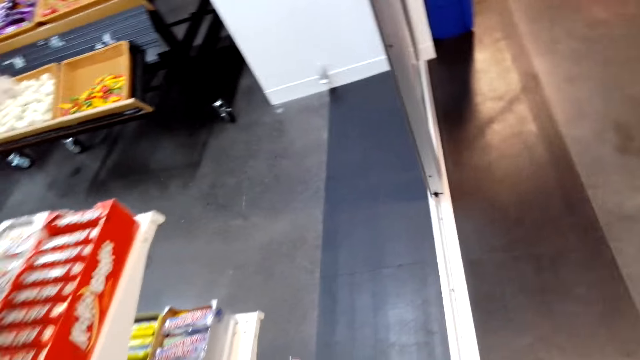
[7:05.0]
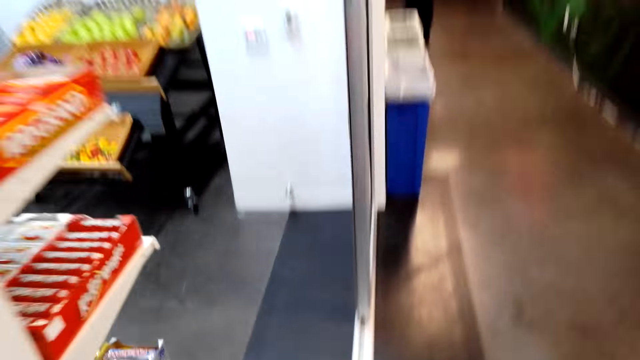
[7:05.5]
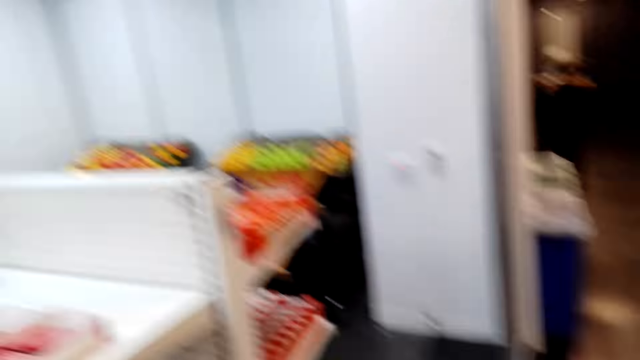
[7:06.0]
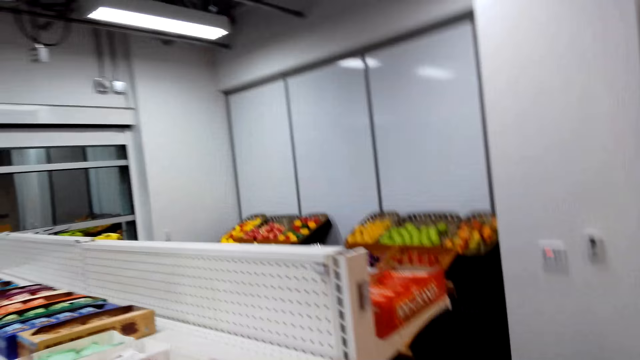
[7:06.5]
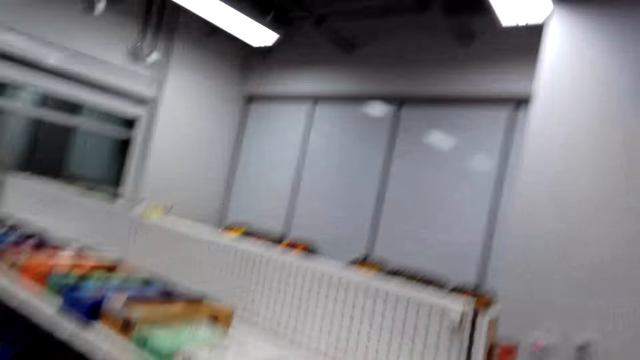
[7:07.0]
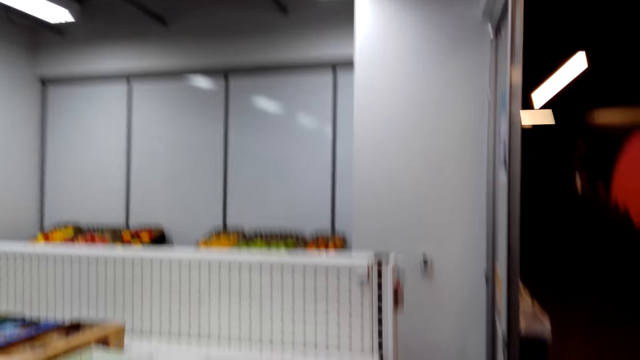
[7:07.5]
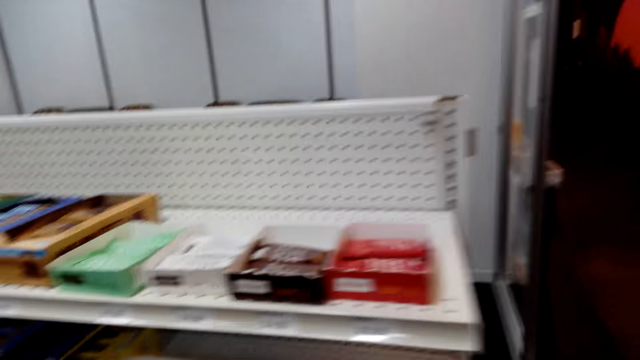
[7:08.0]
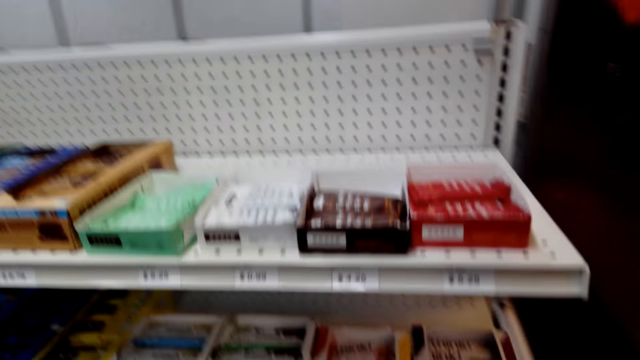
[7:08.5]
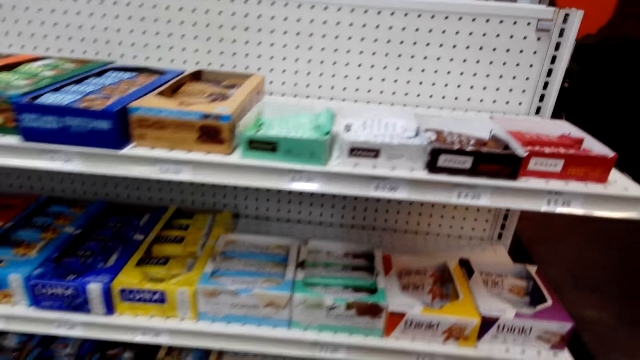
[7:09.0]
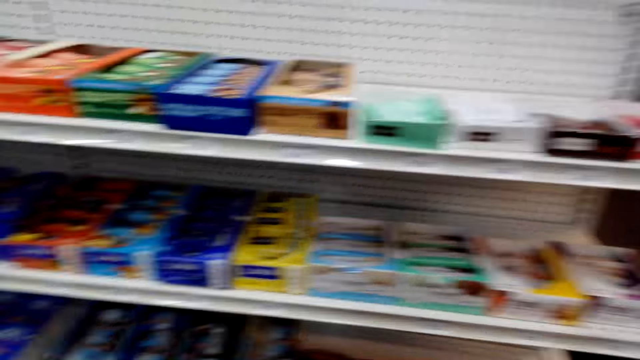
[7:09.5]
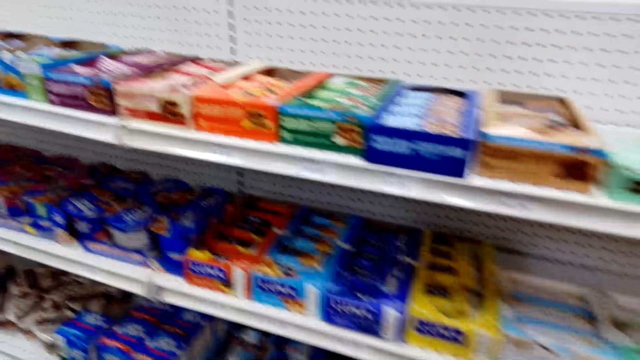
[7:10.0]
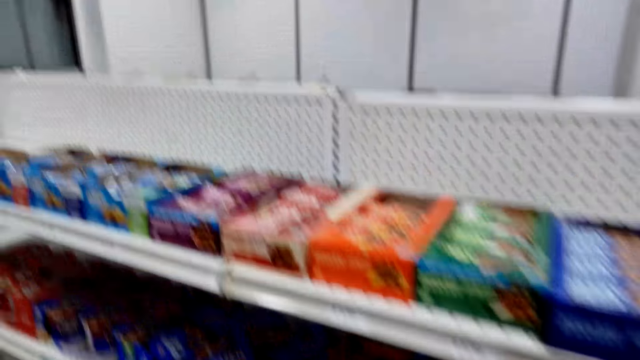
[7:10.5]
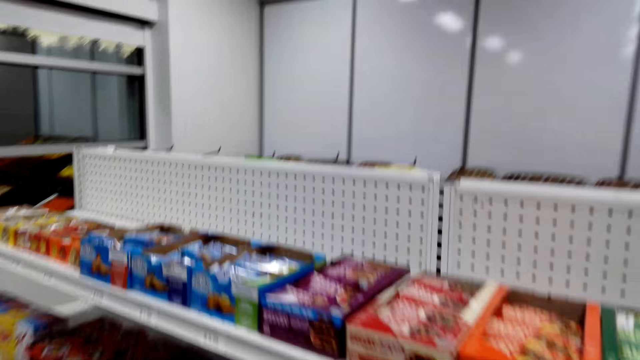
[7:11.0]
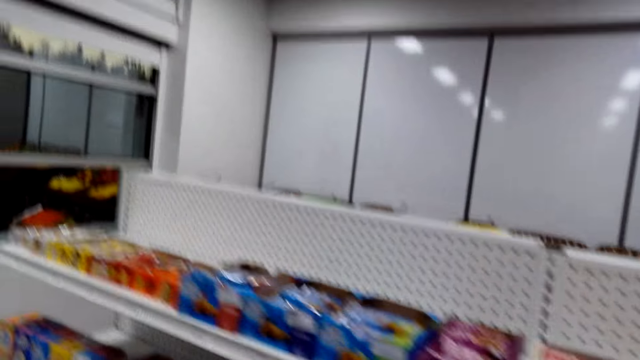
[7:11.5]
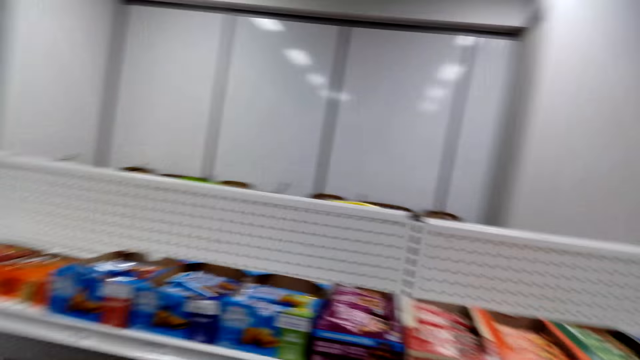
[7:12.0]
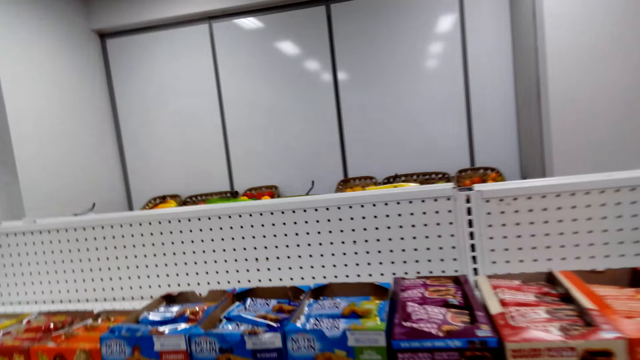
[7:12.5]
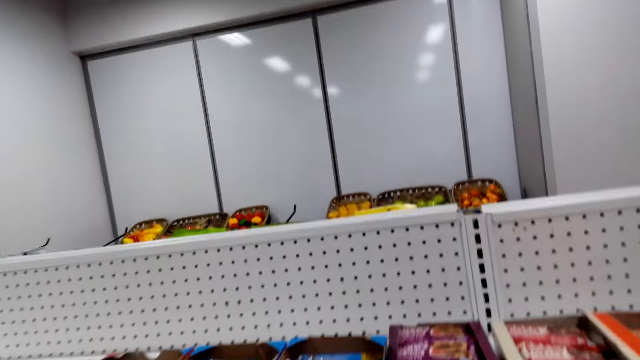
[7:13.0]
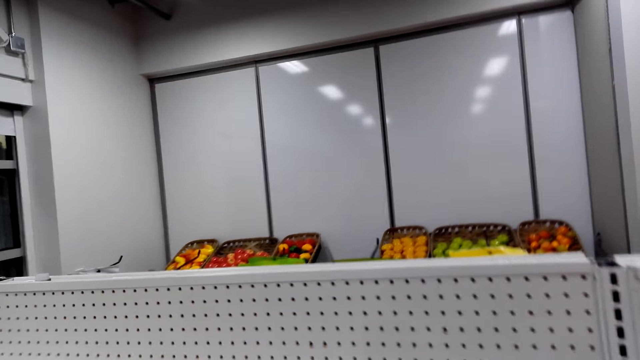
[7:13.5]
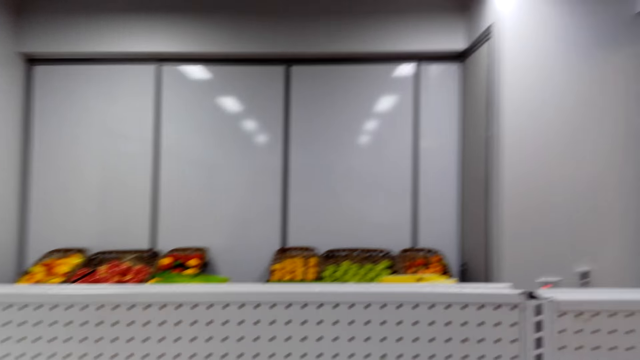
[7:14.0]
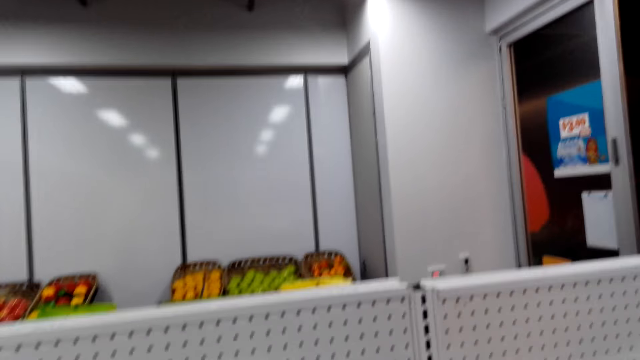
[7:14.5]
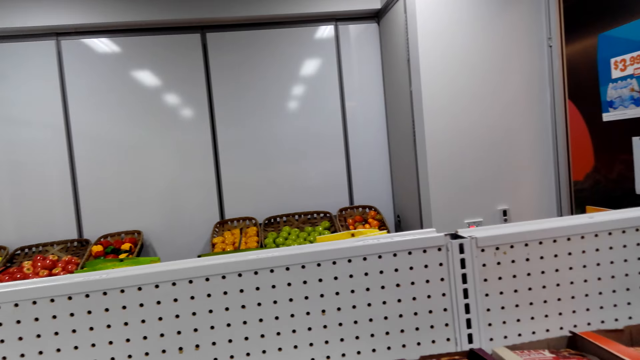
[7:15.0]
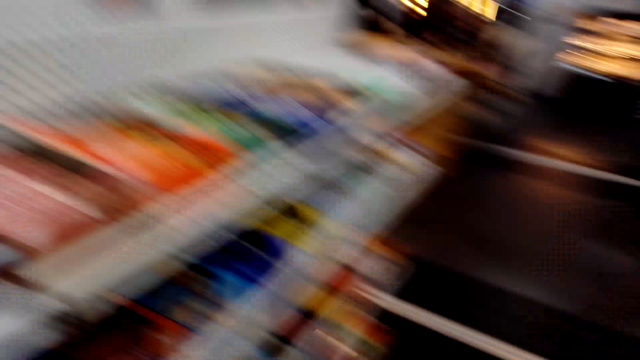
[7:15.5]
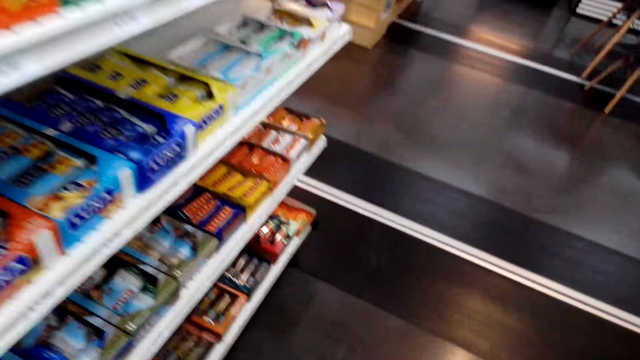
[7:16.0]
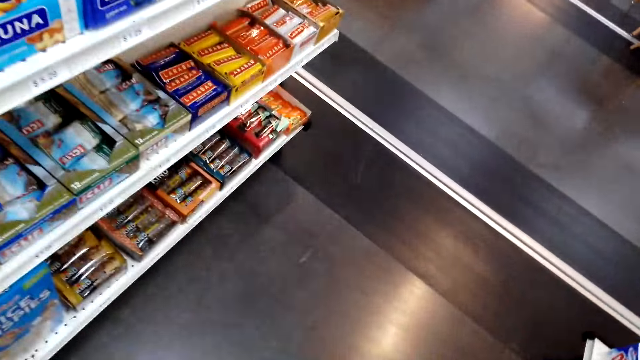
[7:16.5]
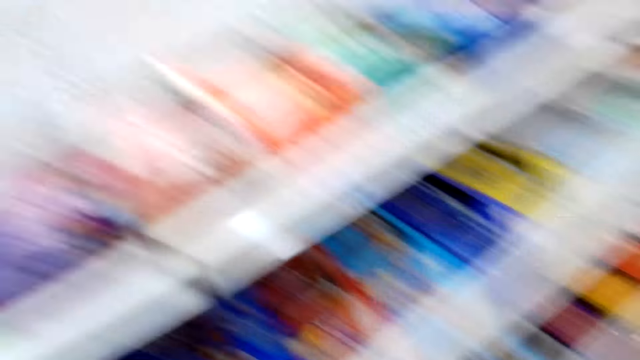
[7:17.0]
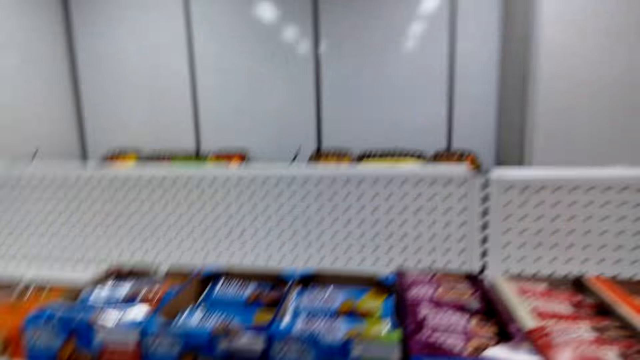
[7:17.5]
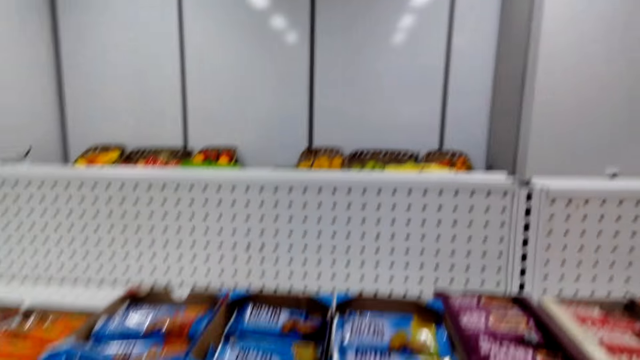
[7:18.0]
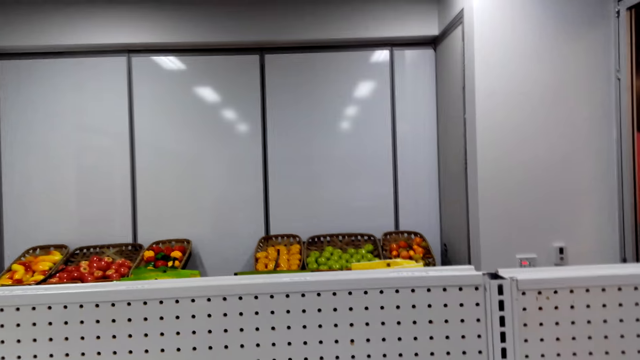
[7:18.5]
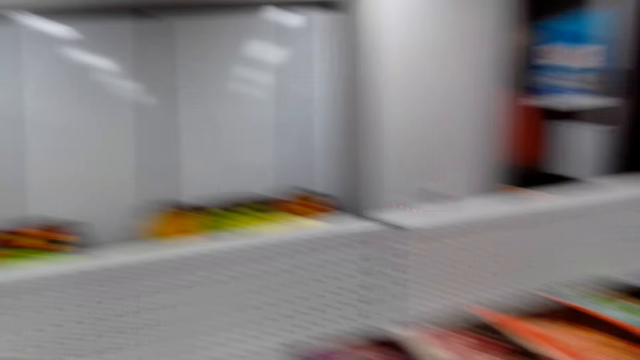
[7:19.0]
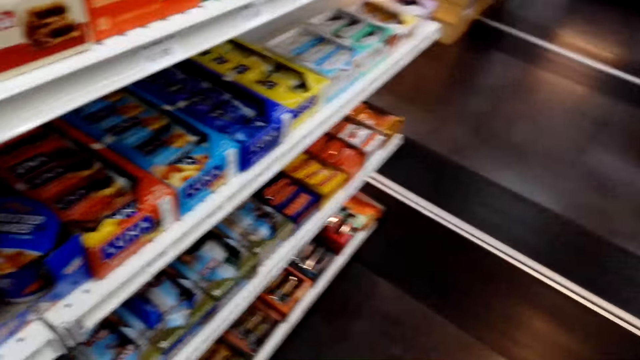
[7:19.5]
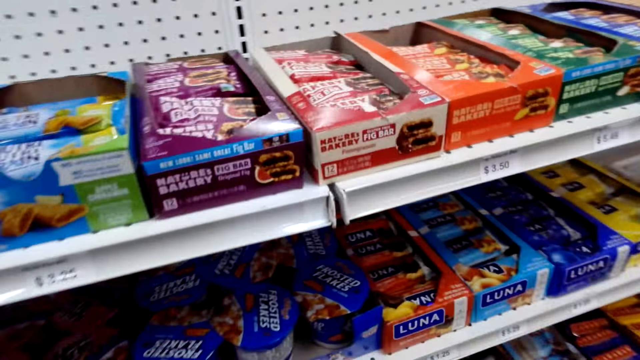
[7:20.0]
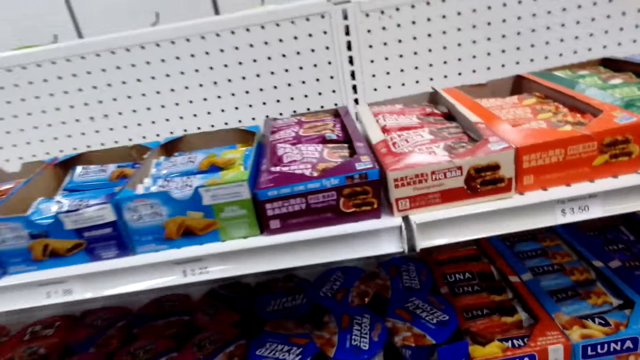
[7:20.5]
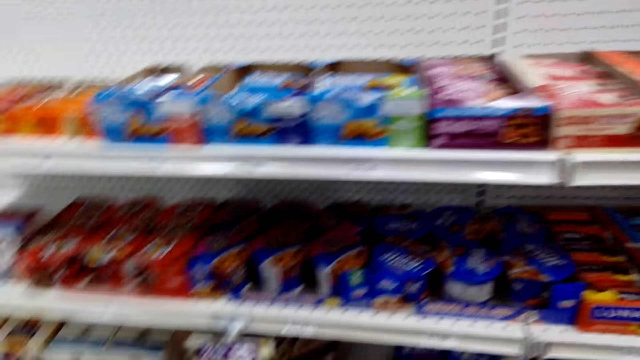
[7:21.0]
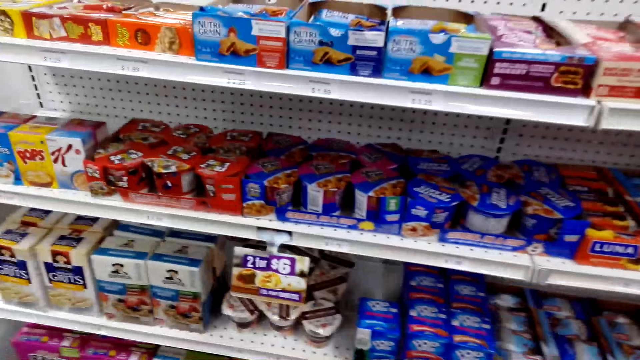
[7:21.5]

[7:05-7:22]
The camera wearer talks to a woman. They inspect the rack. They pick up the bar of chocolate. They inspect the rack.

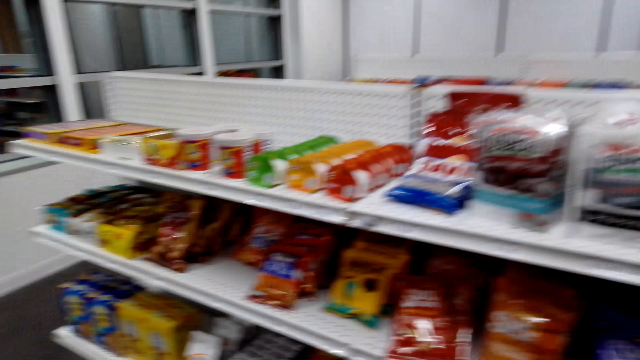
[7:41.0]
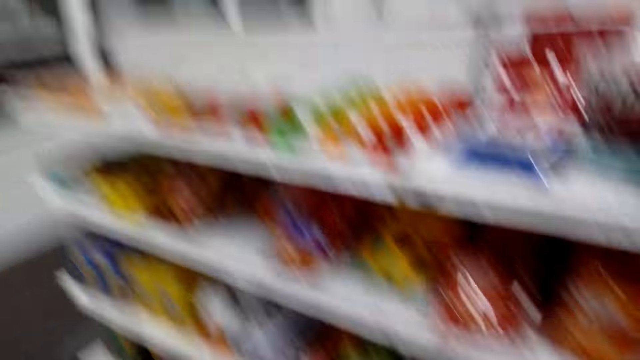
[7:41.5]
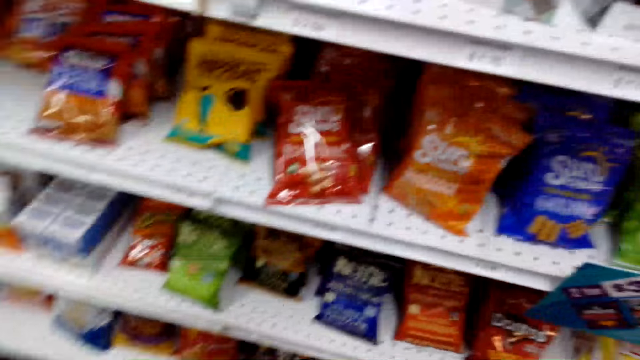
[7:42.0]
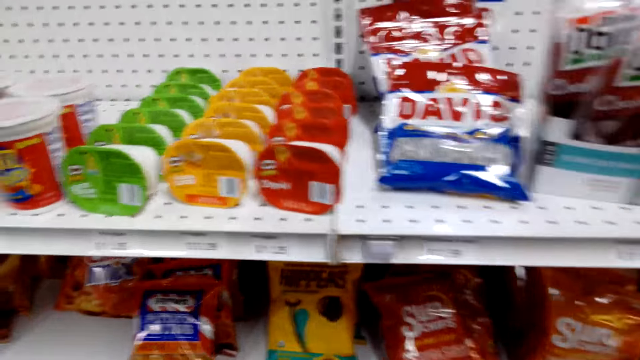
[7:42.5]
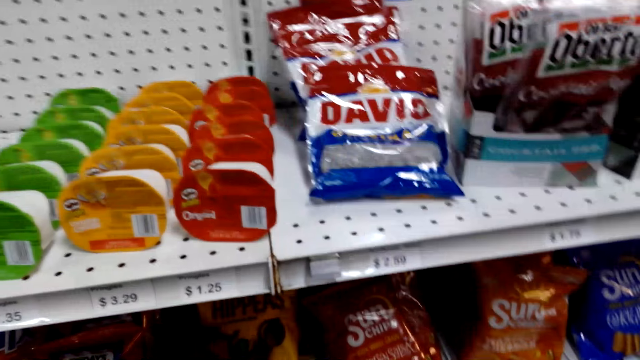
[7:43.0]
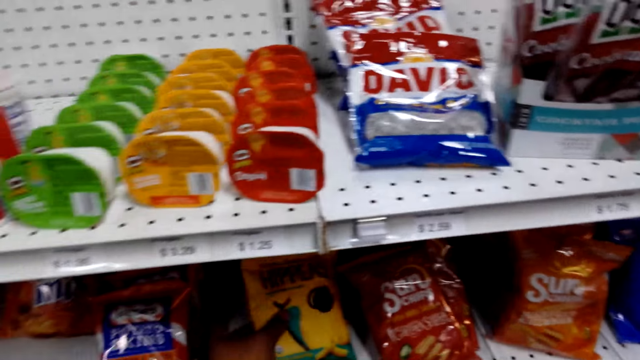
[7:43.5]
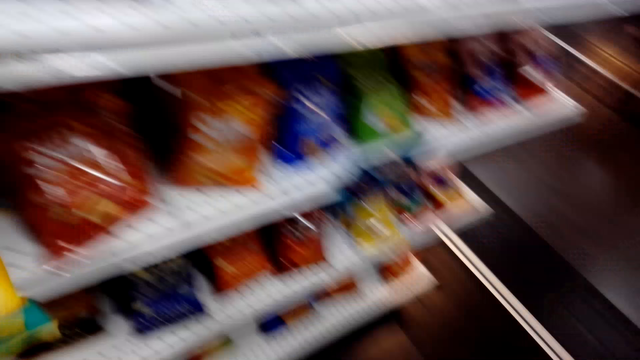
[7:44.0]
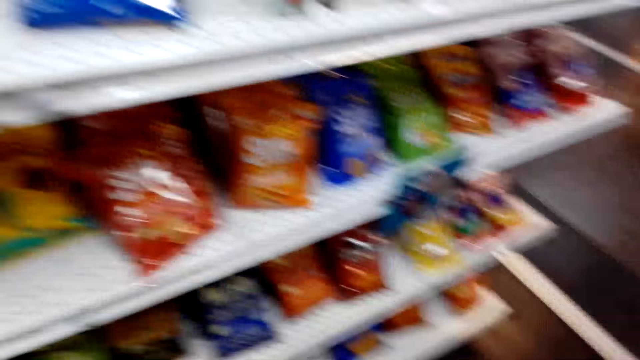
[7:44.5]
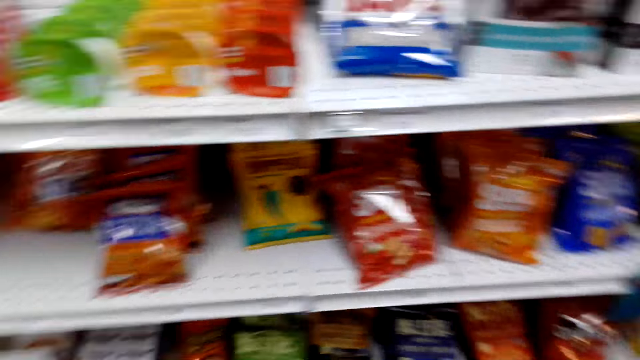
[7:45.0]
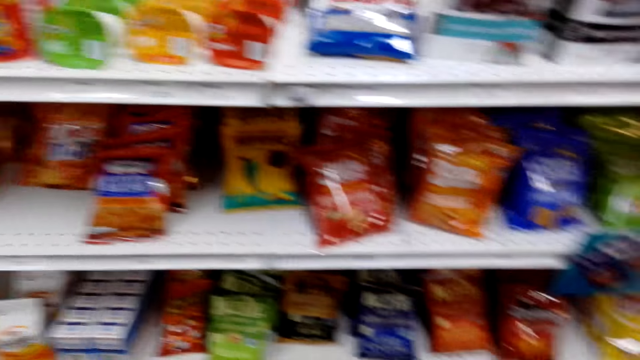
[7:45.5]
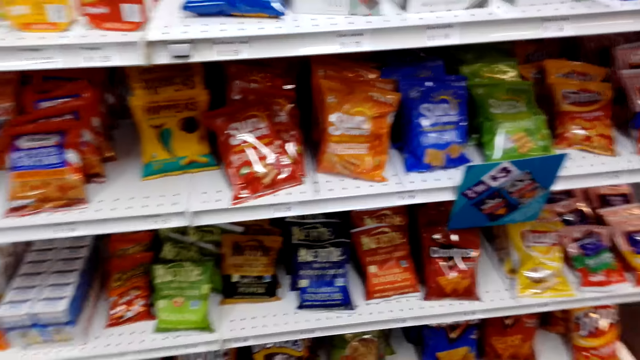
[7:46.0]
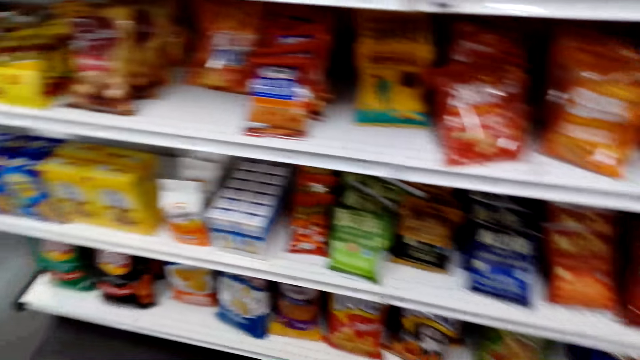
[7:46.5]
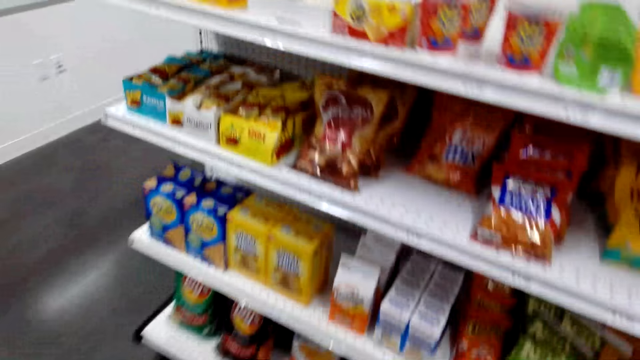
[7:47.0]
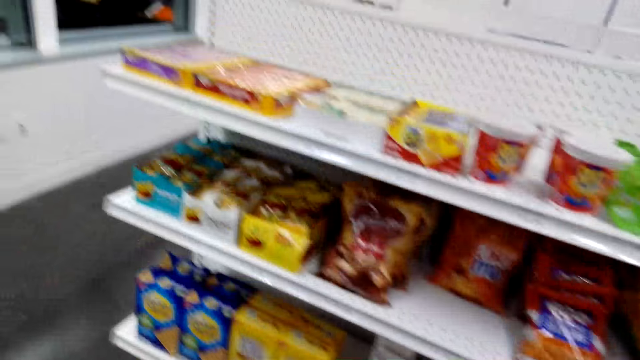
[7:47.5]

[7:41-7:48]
The camera wearer removes the packet from the rack. They place the packet in the shopping basket. They inspect the rack.
